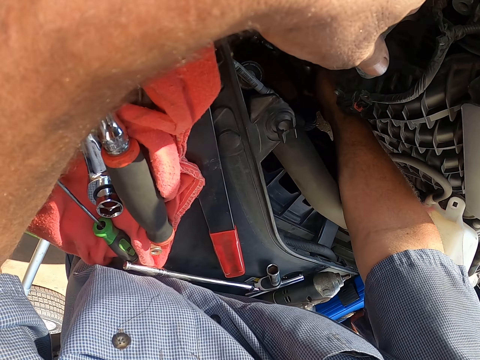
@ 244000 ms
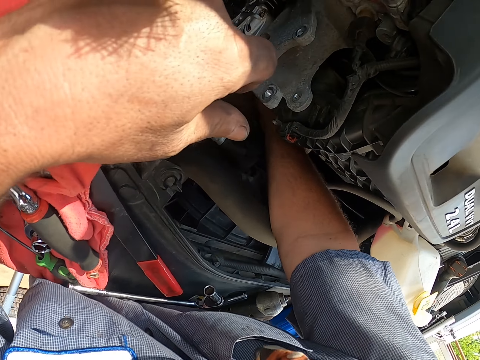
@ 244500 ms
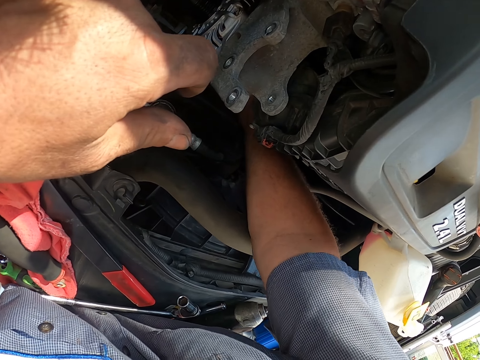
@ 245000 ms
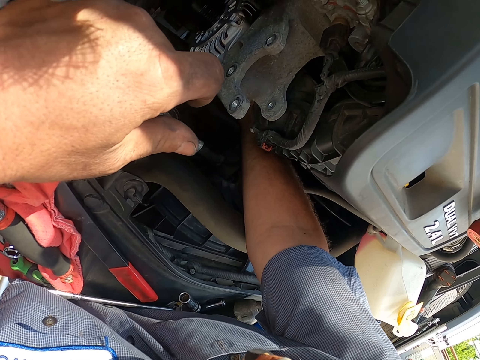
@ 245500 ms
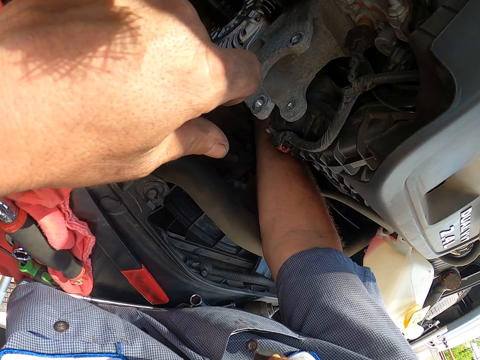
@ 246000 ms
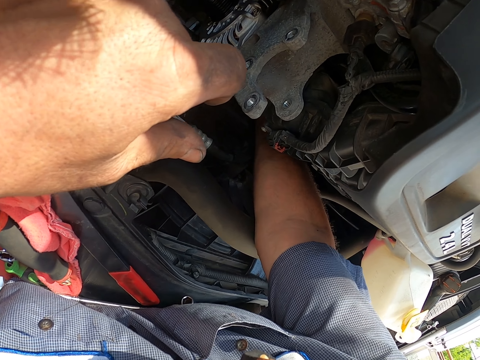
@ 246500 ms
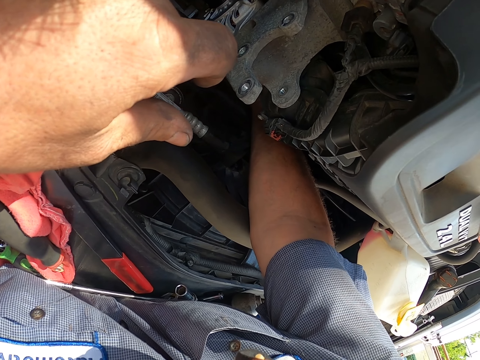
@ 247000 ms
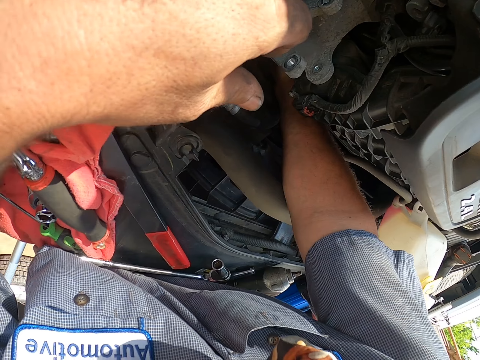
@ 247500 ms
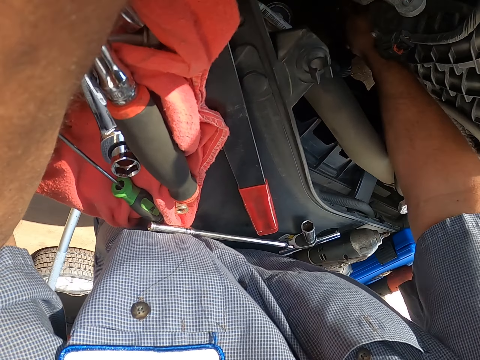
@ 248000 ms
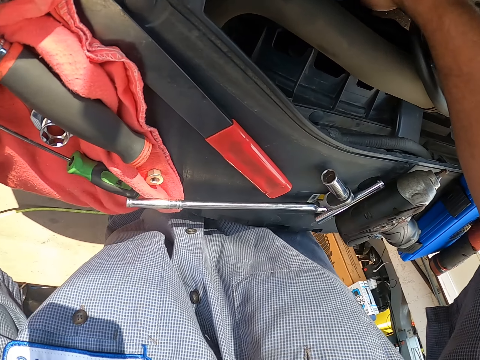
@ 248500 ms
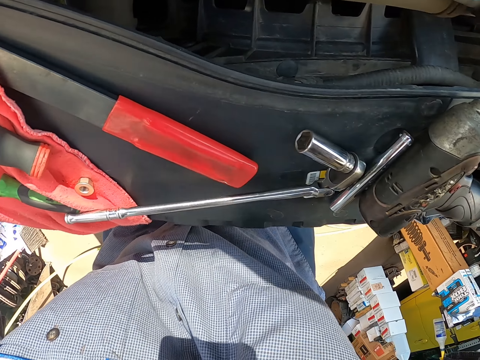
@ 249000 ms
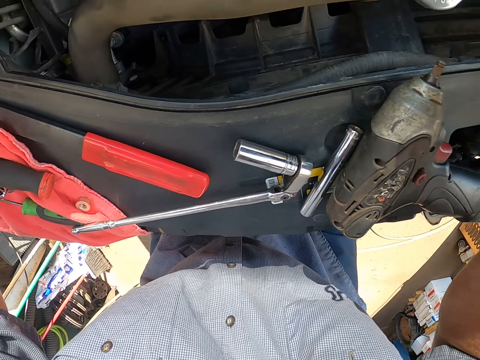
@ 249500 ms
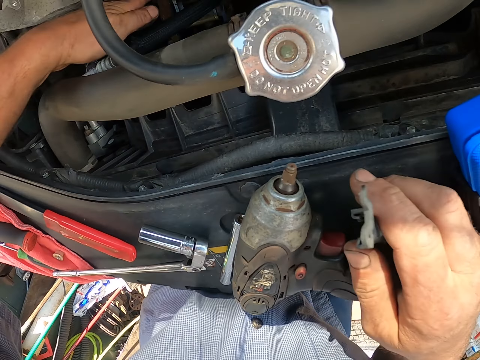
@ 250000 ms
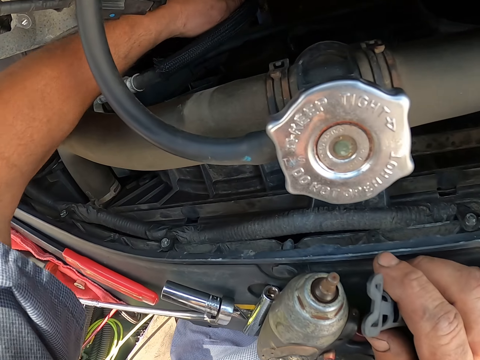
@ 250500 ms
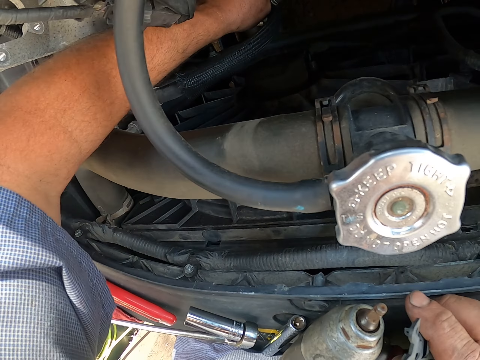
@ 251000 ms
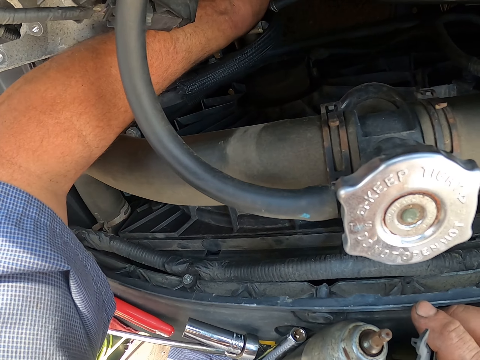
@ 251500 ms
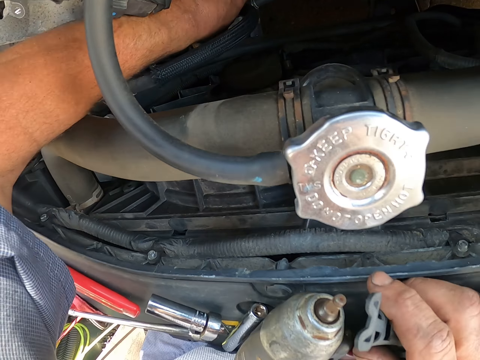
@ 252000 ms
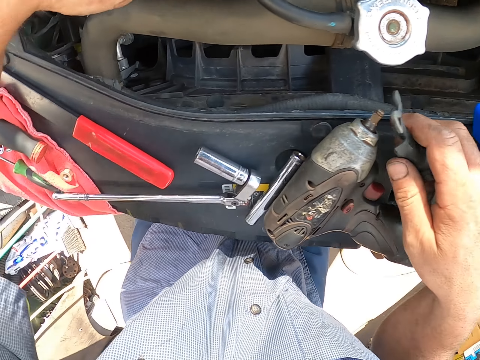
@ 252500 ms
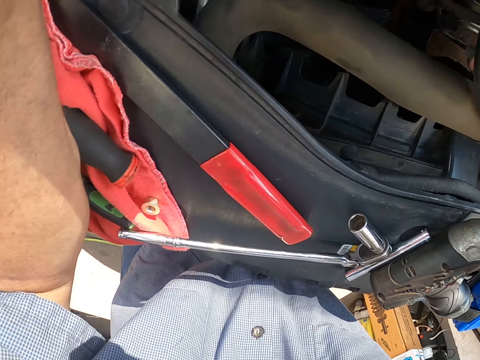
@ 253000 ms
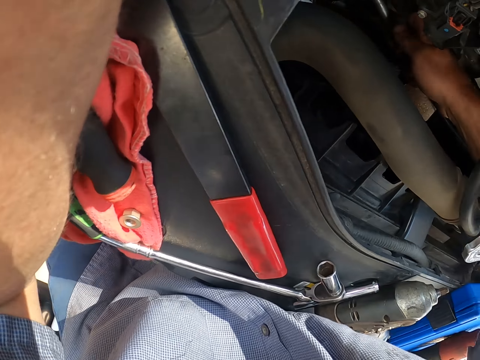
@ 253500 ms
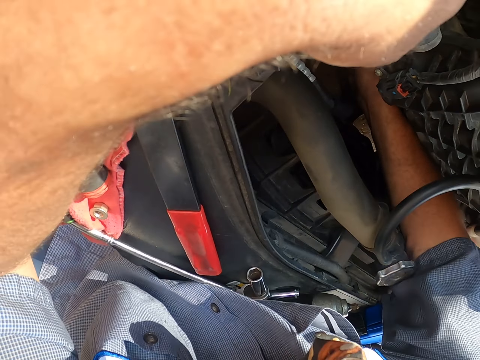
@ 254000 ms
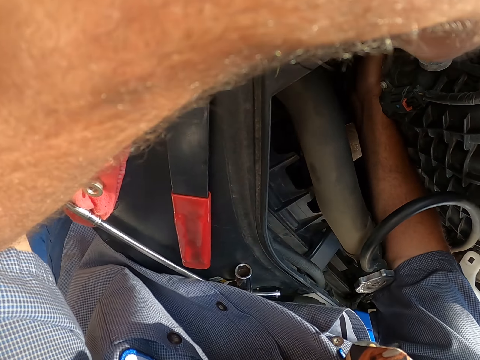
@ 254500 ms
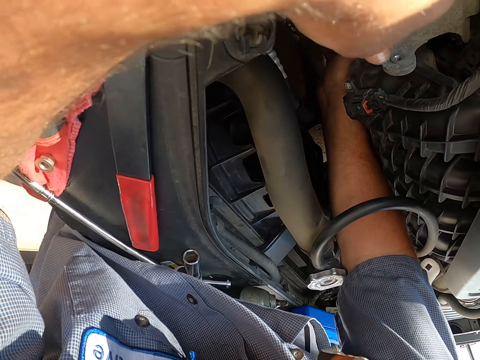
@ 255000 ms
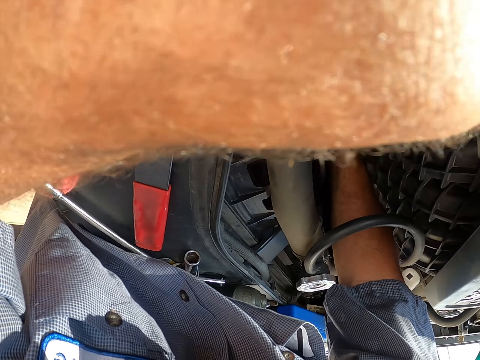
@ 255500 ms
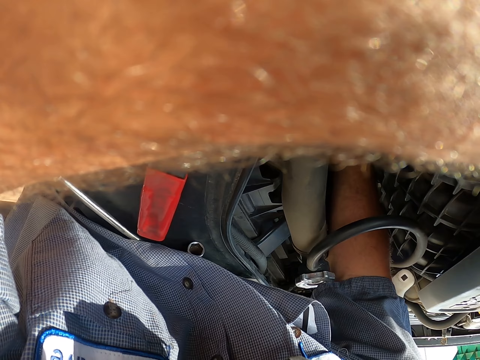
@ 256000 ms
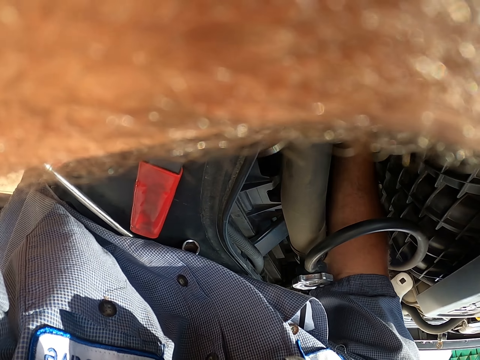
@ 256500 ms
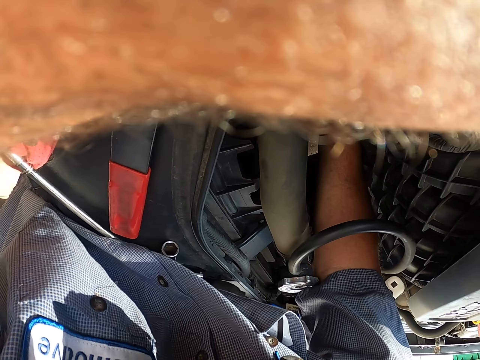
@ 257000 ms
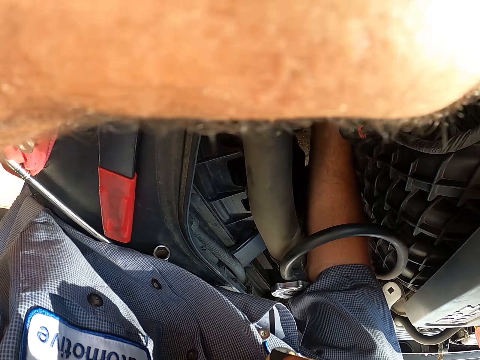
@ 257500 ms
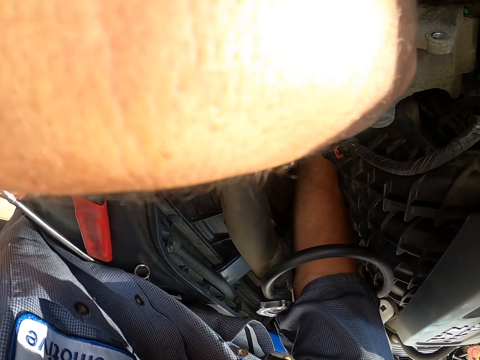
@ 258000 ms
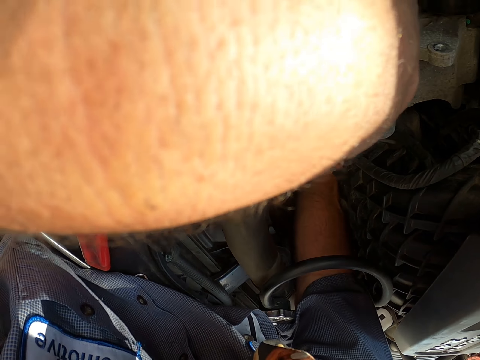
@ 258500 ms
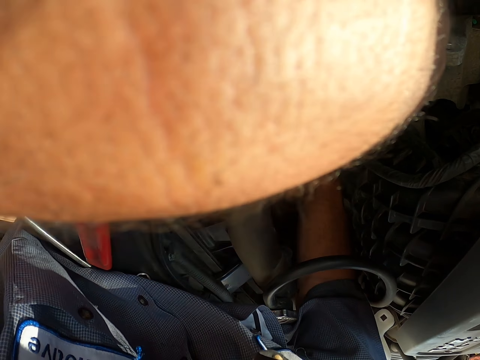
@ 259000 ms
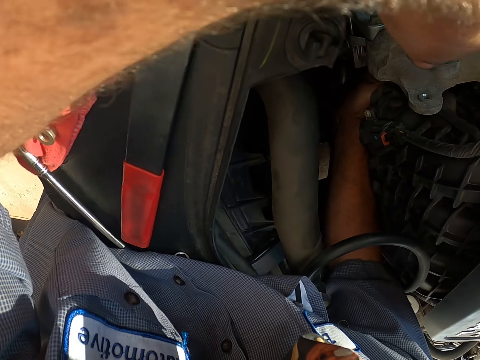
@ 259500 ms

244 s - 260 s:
The camera wearer fixes the part under the bonnet. He removes the part from under the bonnet. He reaches his hand under the bonnet. He fixes the engine. He fixes the engine again. He reaches the part under the bonnet.

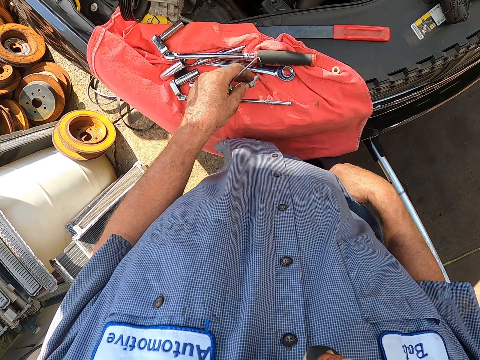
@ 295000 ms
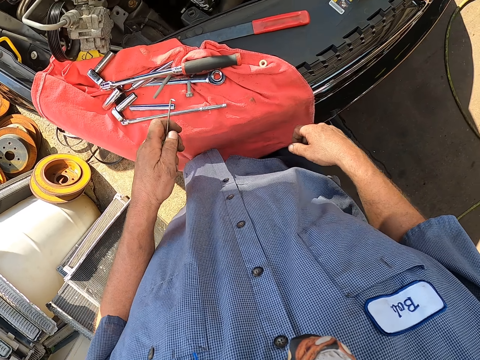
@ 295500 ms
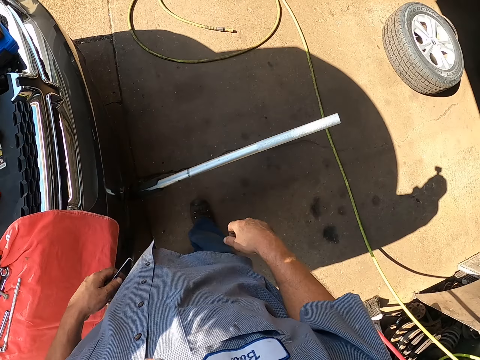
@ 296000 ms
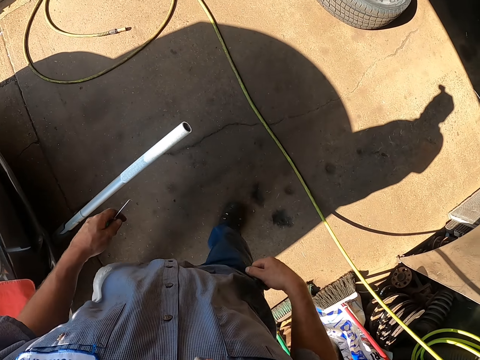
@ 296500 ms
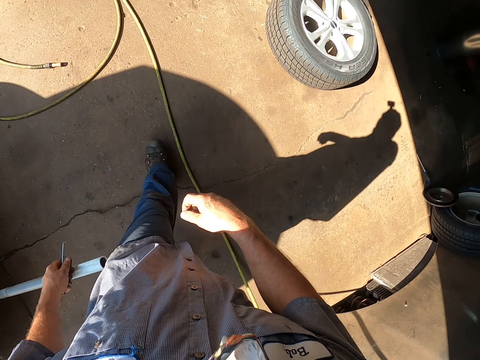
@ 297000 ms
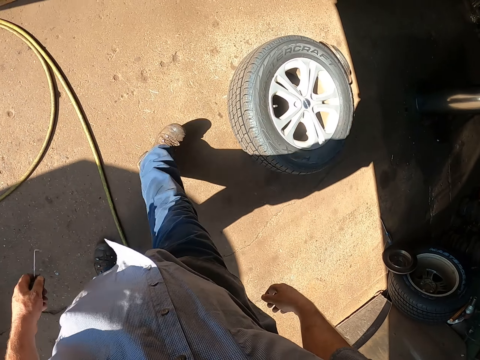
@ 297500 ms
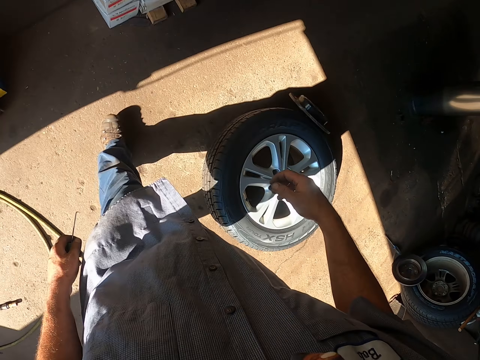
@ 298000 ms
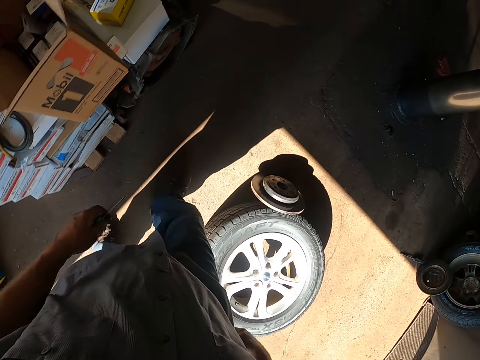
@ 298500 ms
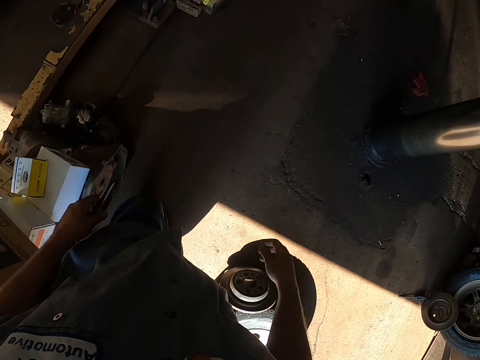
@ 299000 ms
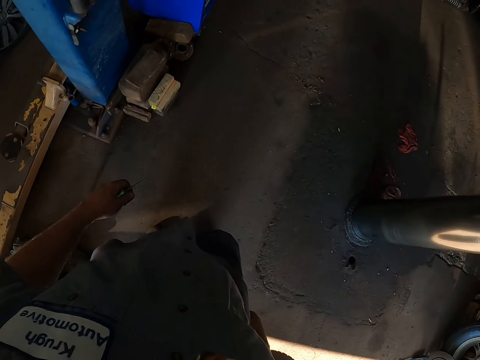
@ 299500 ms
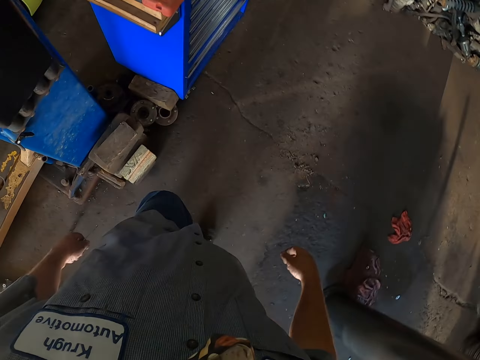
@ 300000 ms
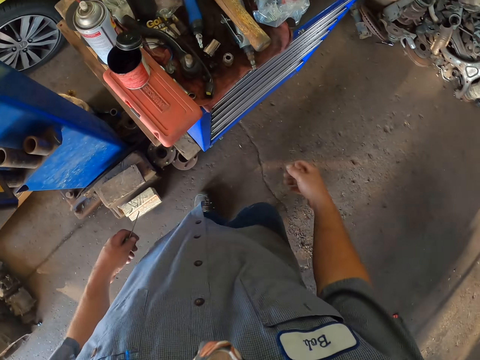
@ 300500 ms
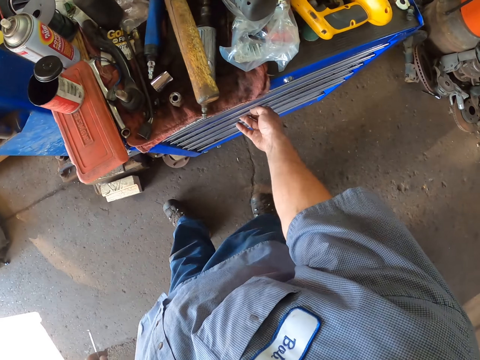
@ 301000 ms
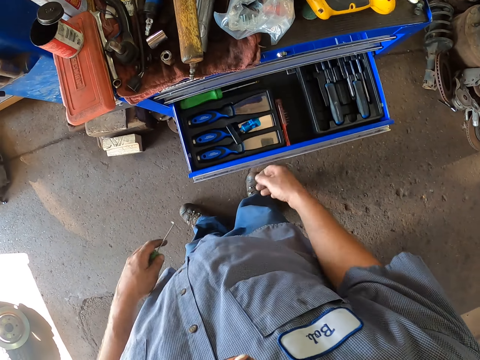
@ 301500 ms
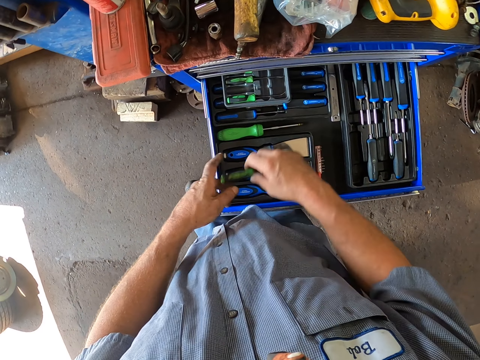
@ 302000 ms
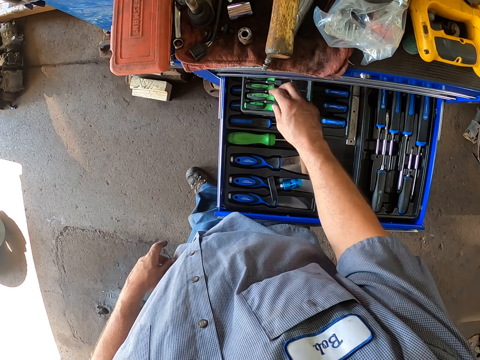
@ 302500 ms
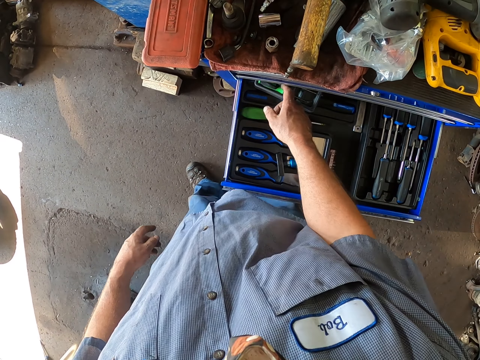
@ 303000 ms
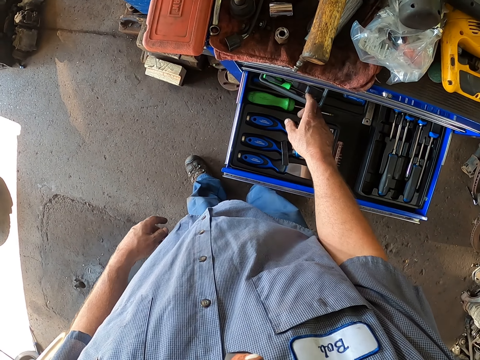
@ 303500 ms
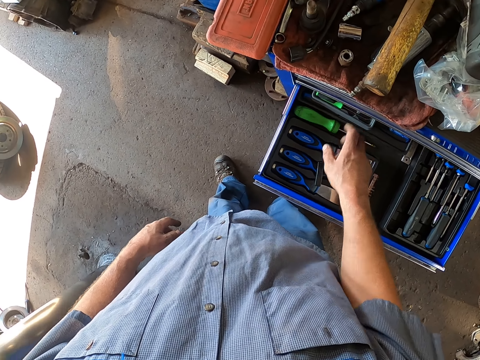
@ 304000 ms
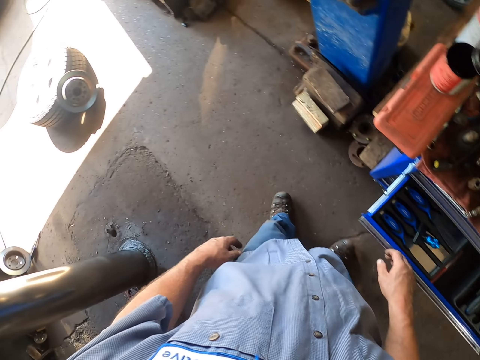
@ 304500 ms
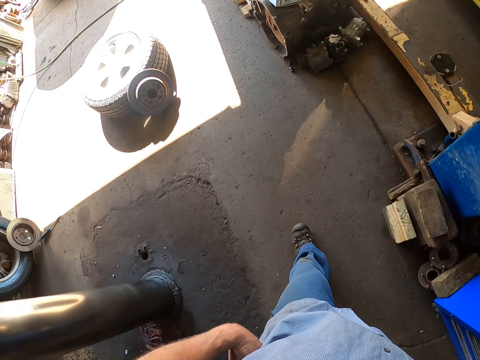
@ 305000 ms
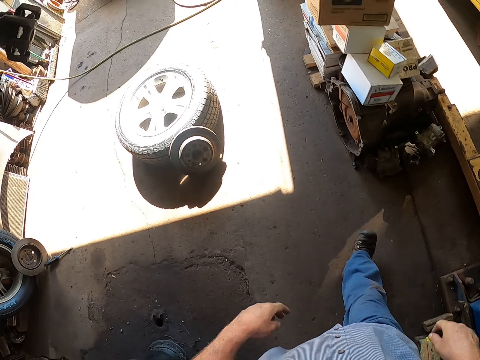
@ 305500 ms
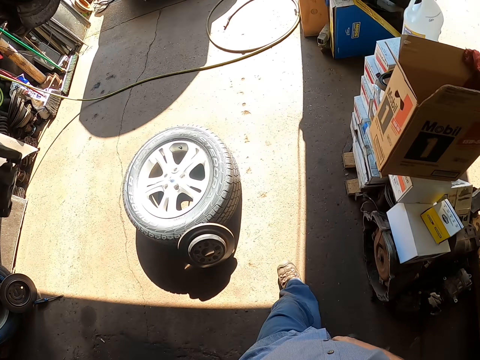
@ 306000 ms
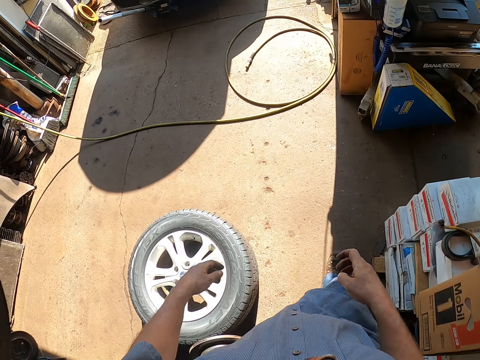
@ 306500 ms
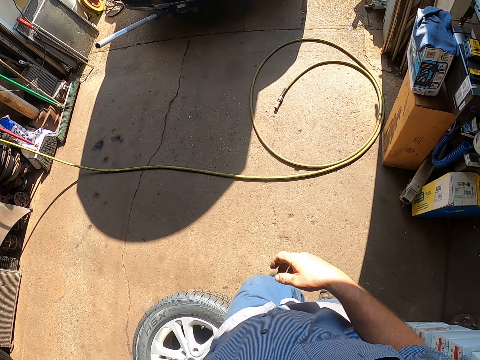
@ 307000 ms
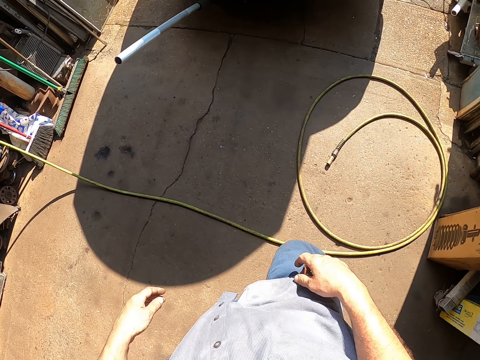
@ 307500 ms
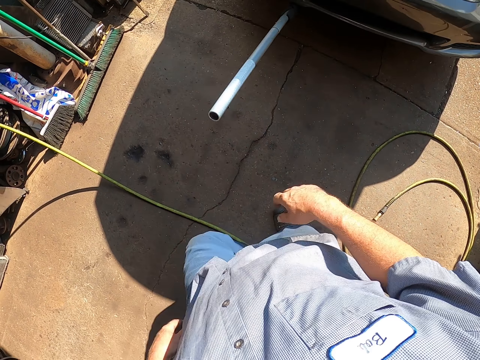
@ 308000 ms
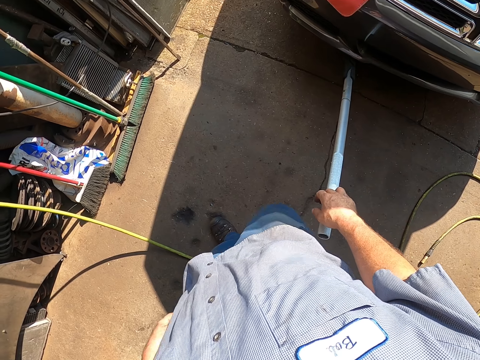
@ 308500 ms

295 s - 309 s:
The camera wearer holds their cloth. They drop a bolt. They touch a bolt on the vehicle top. They walk around in the garage. They pull the toolbox drawer. They exchange a screwdriver to the other hand. They put the screwdriver inside the drawer. They push the drawer. They hold tools. They touch screwdrivers inside the drawer. They close the drawer. They walk around in the garage.
